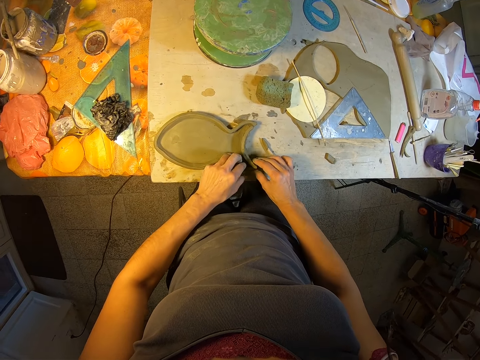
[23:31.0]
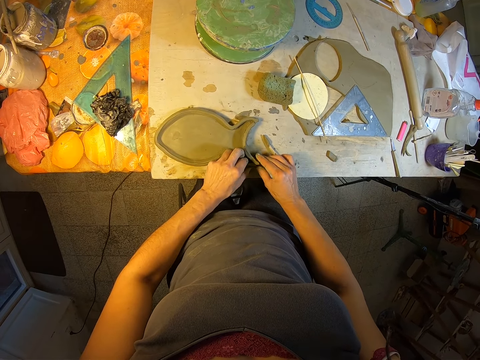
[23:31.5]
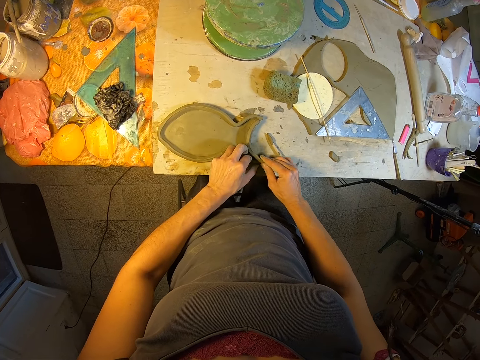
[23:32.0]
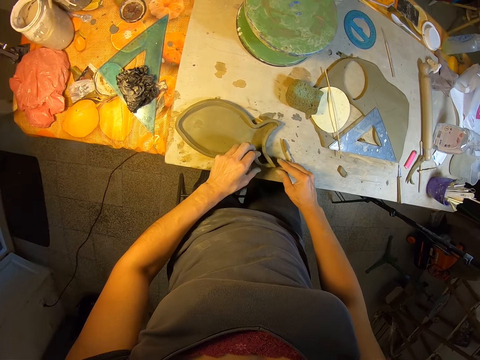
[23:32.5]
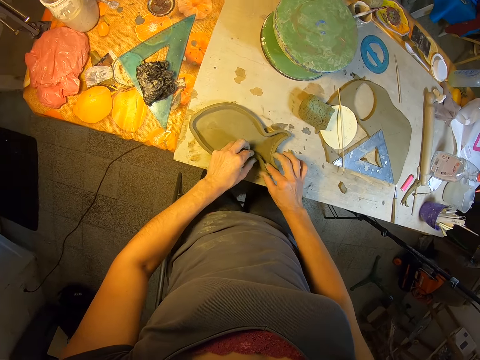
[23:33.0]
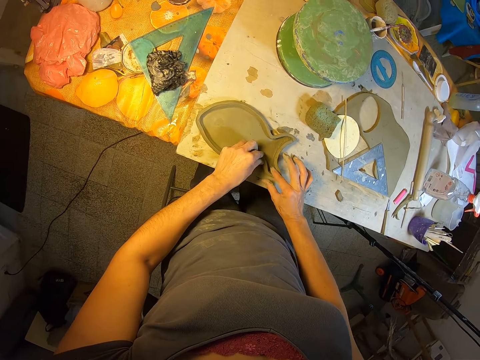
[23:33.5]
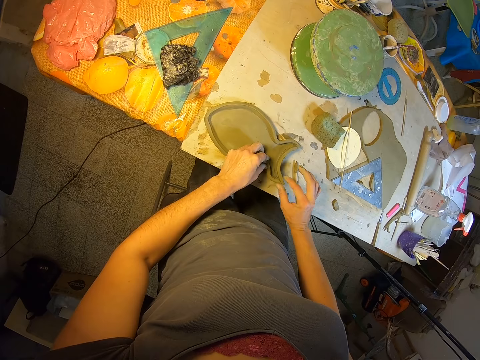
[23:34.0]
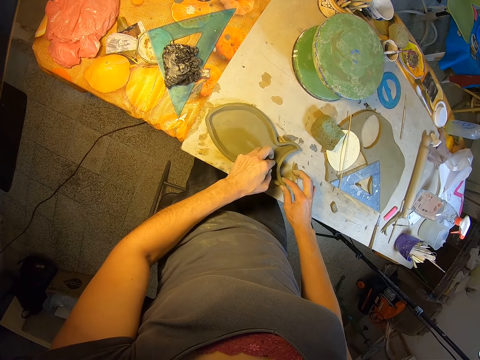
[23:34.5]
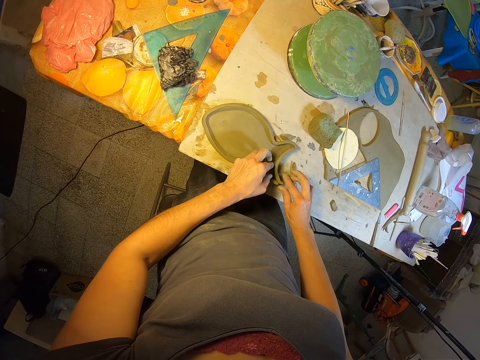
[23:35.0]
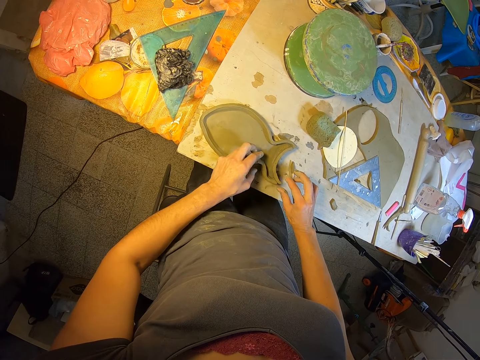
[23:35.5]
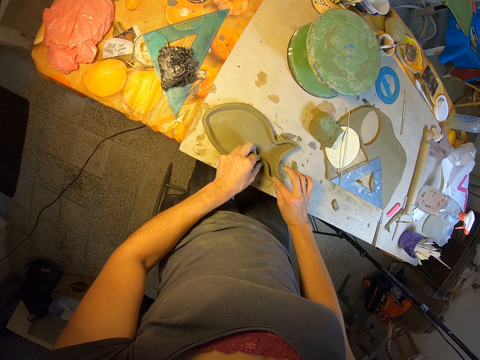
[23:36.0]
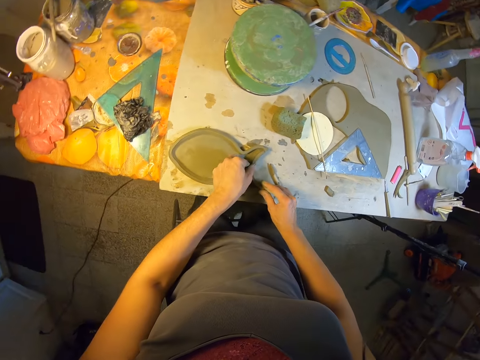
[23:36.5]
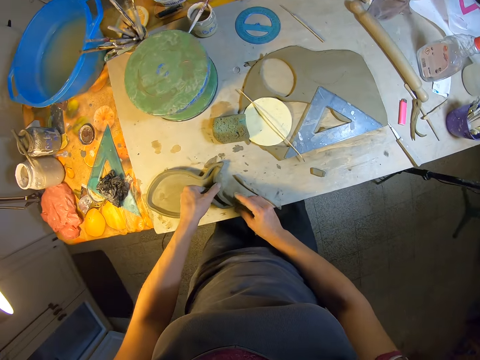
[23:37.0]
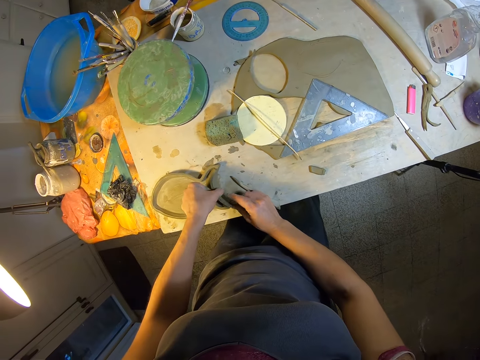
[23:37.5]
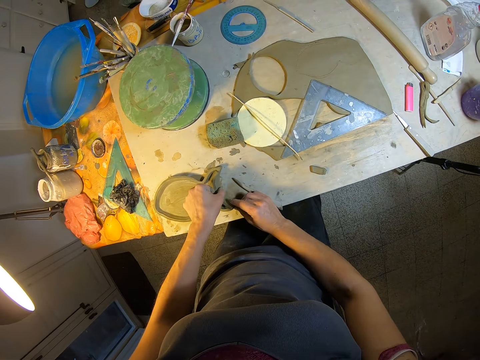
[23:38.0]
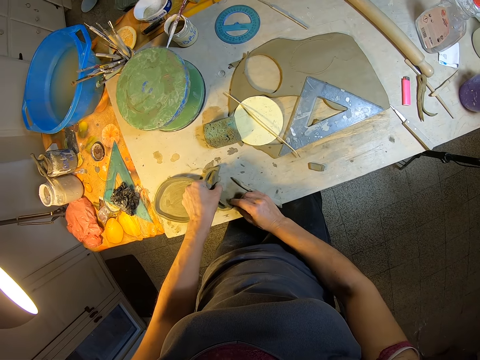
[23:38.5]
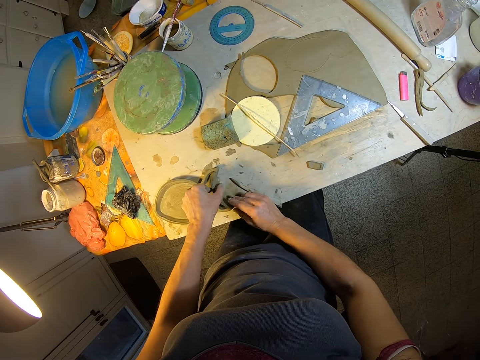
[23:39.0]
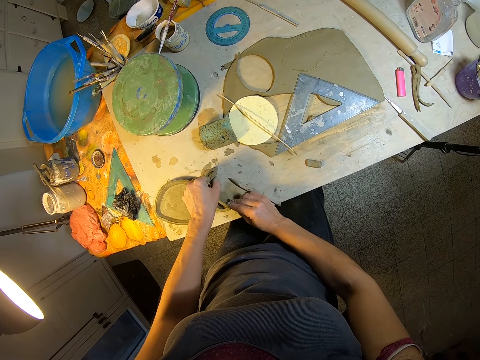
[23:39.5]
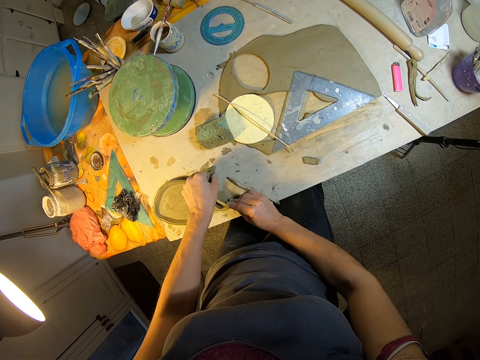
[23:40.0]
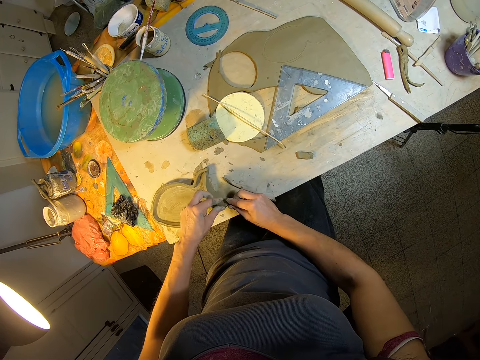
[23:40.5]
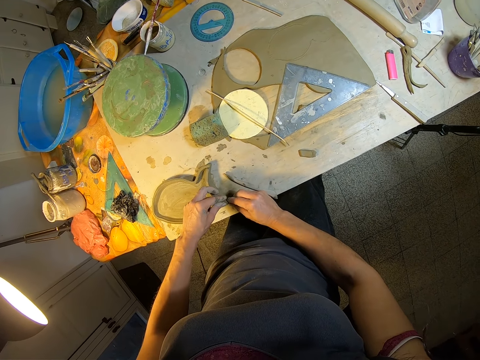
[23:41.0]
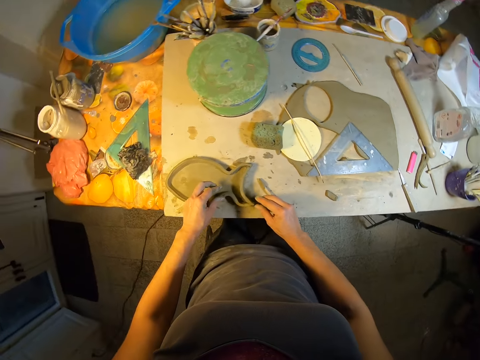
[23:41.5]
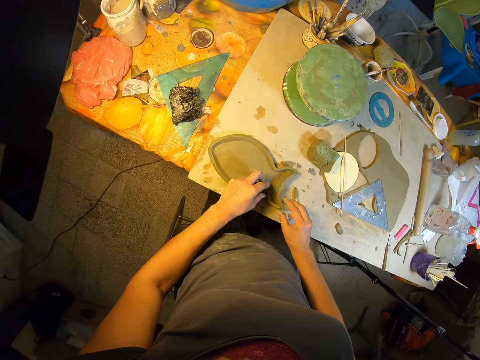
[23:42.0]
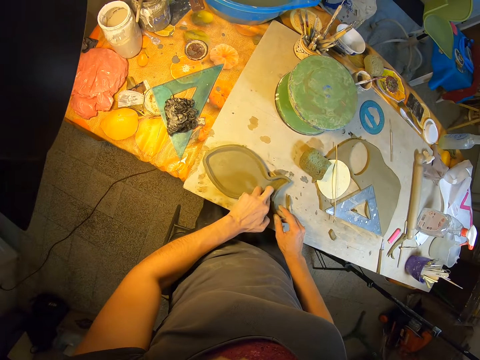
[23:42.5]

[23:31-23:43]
The camera wearer sculpts the fish-like clay with his hands.

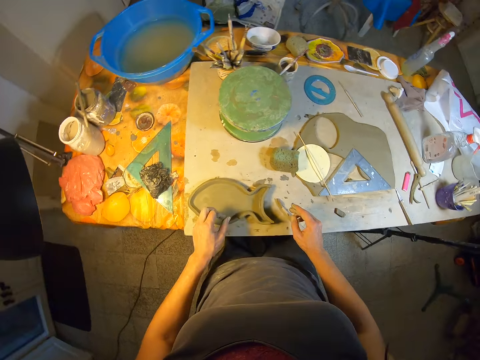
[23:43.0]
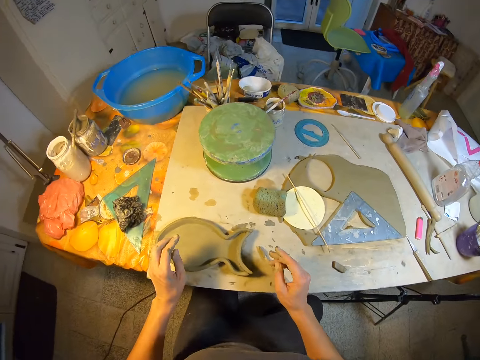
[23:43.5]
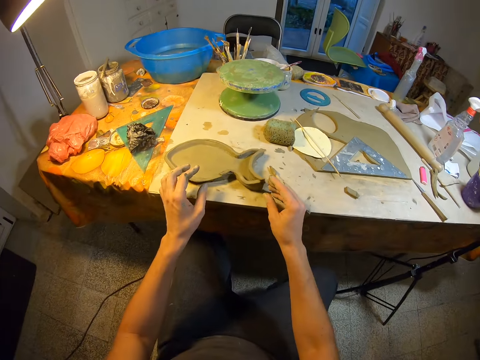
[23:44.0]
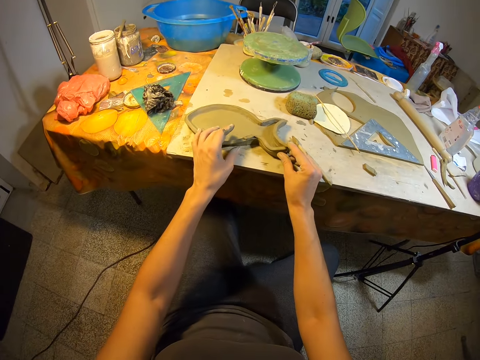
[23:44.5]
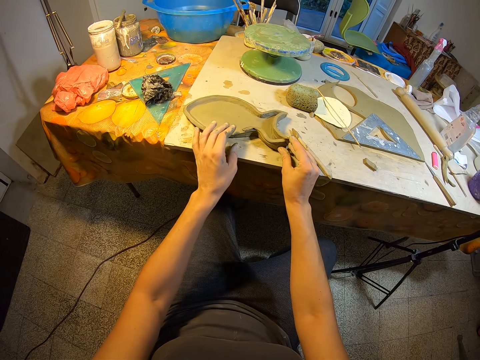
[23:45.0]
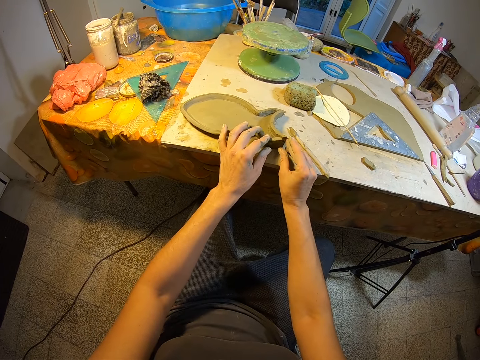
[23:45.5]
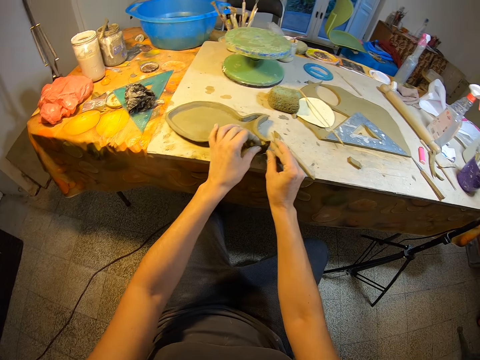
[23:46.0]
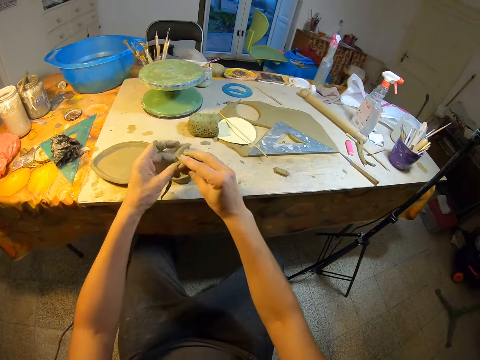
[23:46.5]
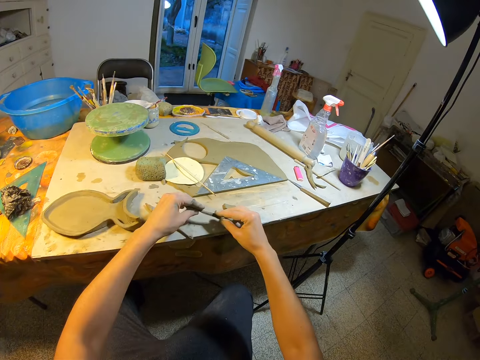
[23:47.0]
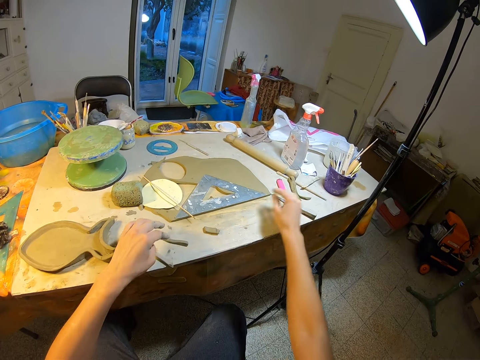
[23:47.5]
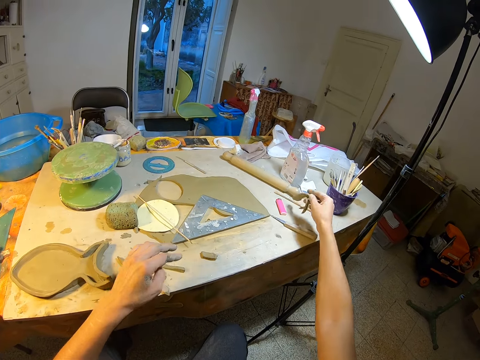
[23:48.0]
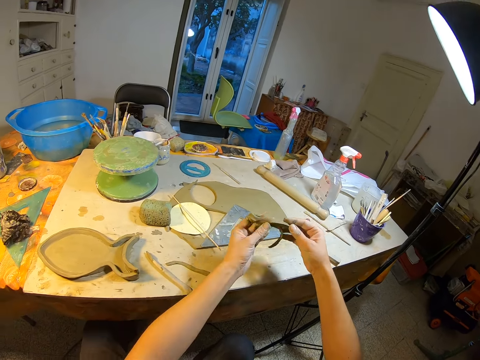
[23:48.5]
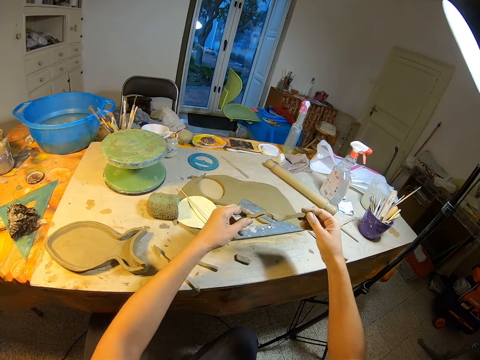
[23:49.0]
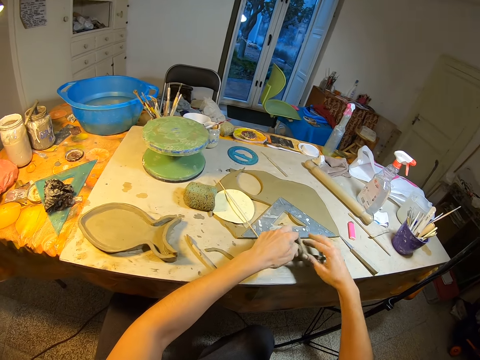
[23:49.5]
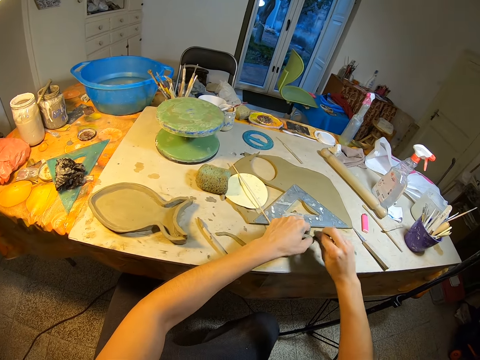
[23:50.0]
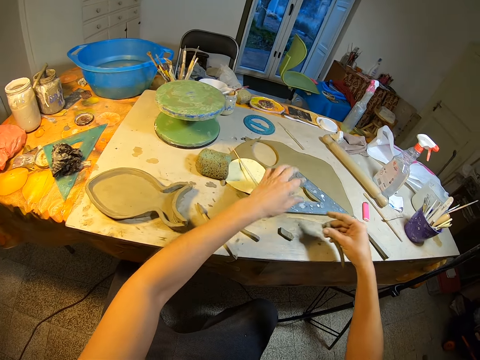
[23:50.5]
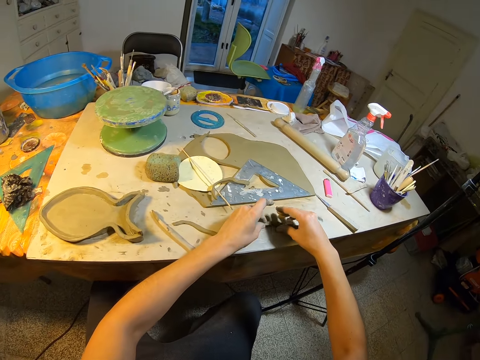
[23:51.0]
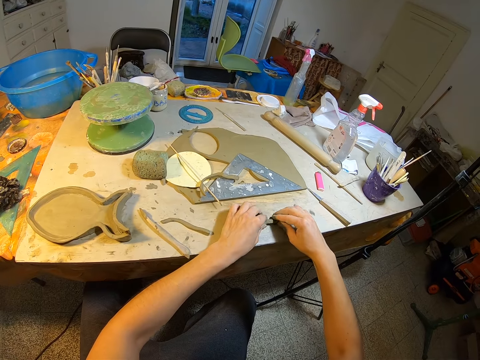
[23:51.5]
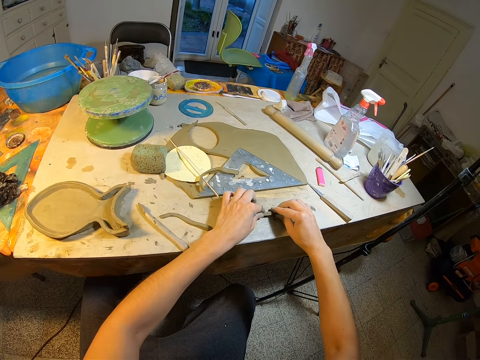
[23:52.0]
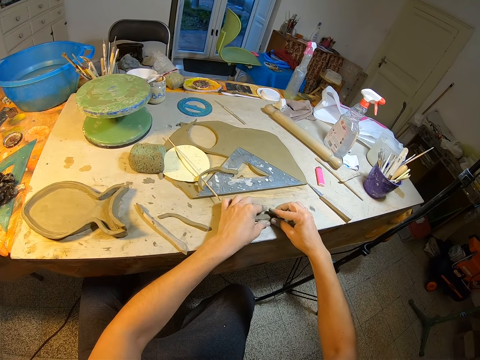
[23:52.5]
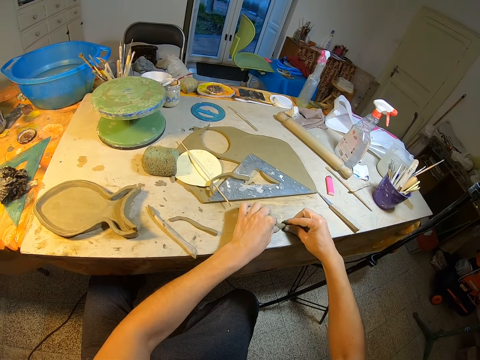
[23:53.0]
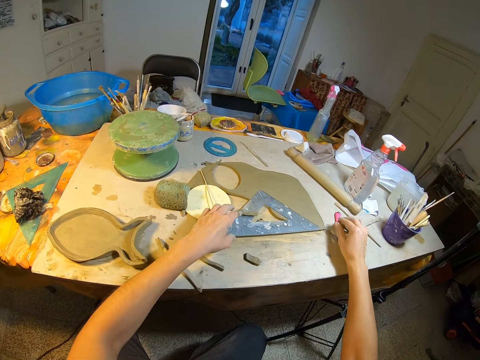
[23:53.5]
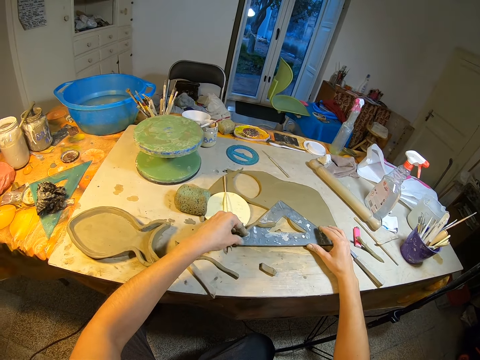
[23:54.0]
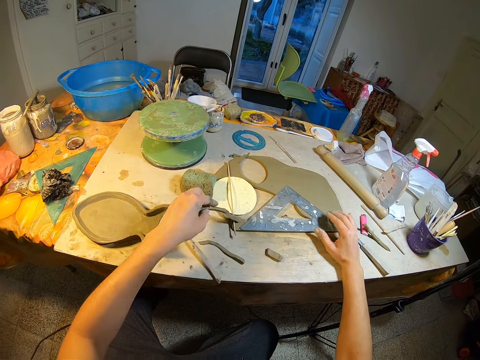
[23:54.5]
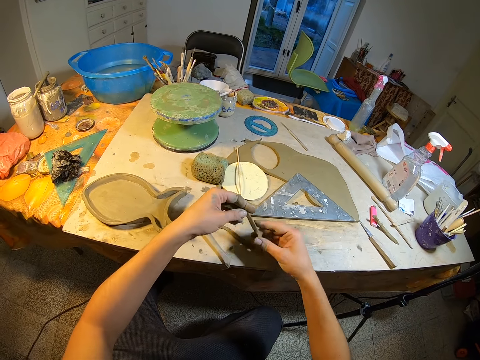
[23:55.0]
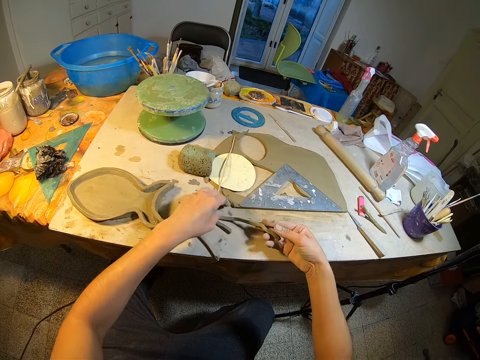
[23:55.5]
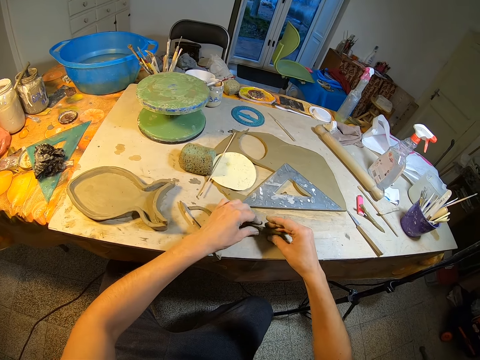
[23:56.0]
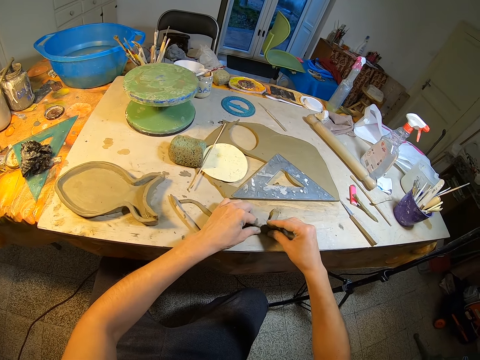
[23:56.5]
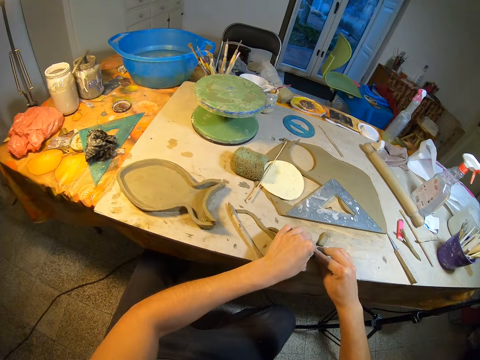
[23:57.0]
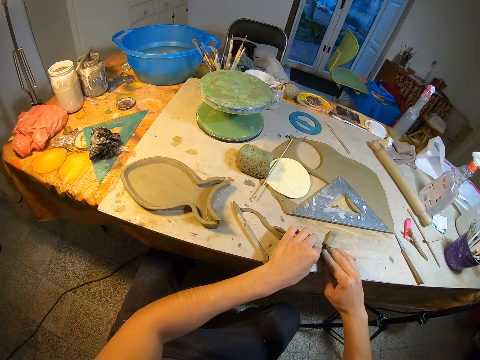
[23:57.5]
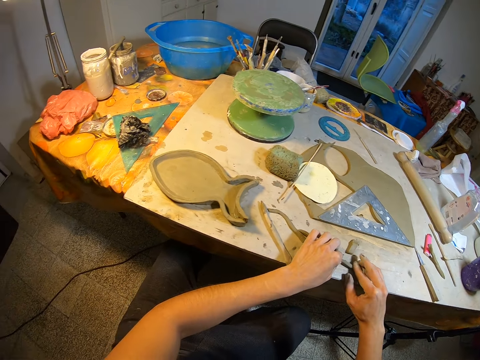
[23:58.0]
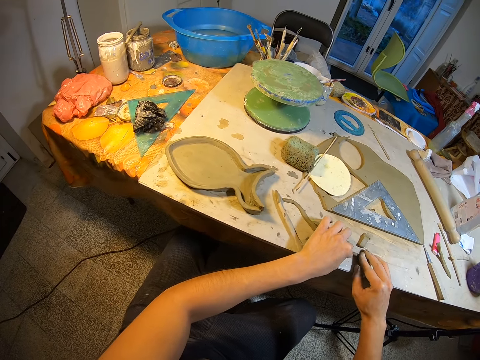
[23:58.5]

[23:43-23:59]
The camera wearer bends down. He sculpts the fish-like clay with his hands. He removes a part from the fish-like clay with his hands. He places the part on the table with his left hand. He picks up a strand of clay from the table with his right hand. He straightens the strand of clay with his hands. He cuts the strand of clay into two. He drops the first part of the strand of clay on the table with his left hand. He rolls the second part of the strand of clay with his hands. He moves the second part of the strand of clay across the table with his right hand. He places down the clay. He picks up the first part of the strand of clay with his left hand. He rolls the first part of the strand of clay on the table with his hands. He aligns the clay with his hands.
